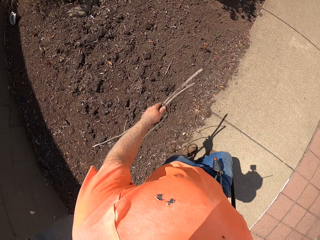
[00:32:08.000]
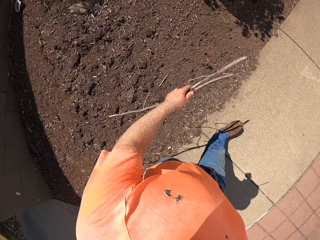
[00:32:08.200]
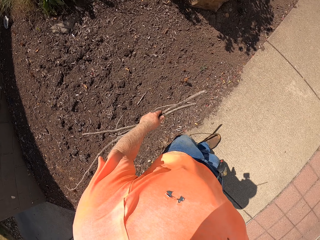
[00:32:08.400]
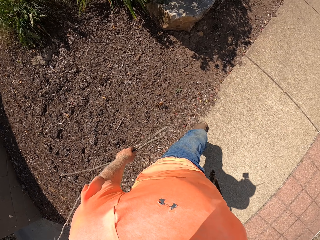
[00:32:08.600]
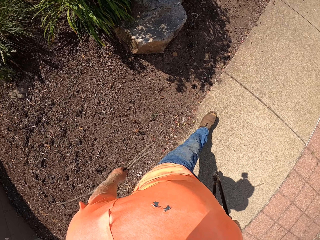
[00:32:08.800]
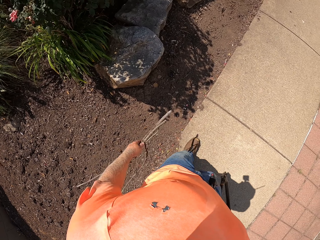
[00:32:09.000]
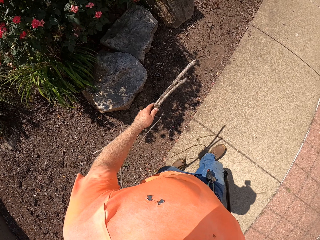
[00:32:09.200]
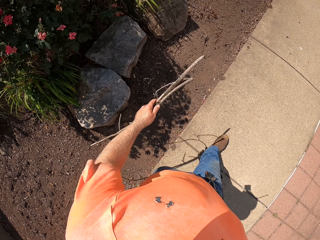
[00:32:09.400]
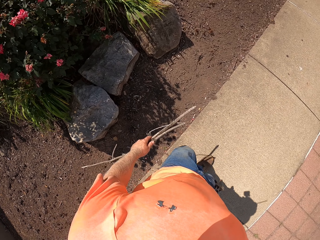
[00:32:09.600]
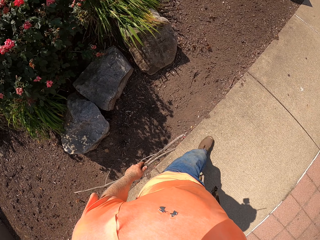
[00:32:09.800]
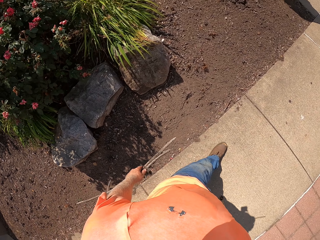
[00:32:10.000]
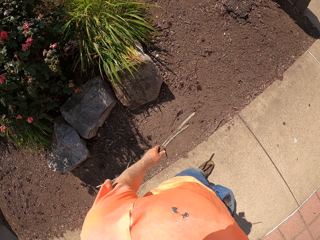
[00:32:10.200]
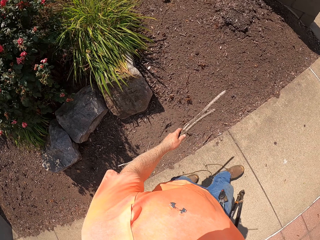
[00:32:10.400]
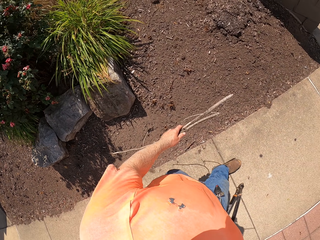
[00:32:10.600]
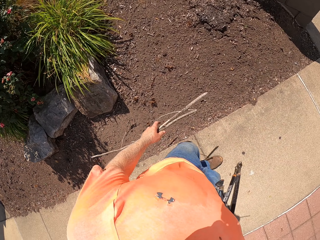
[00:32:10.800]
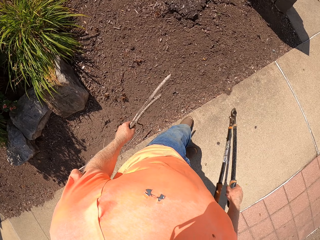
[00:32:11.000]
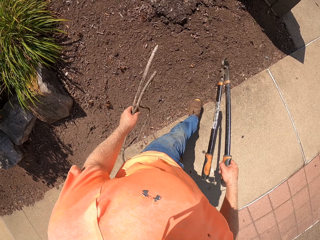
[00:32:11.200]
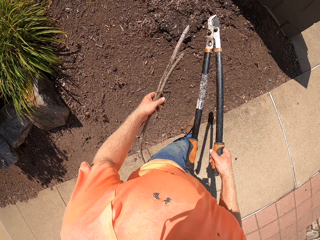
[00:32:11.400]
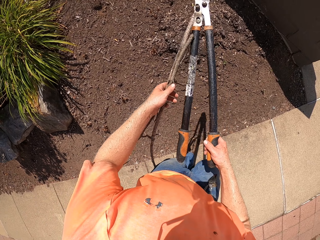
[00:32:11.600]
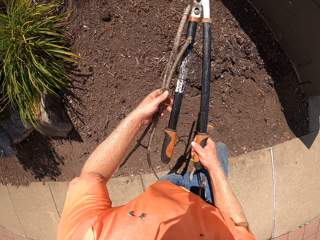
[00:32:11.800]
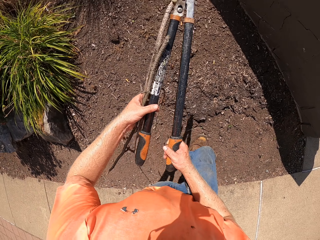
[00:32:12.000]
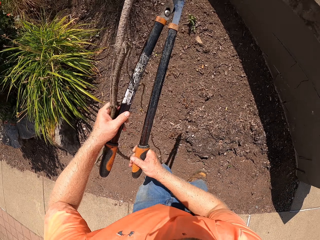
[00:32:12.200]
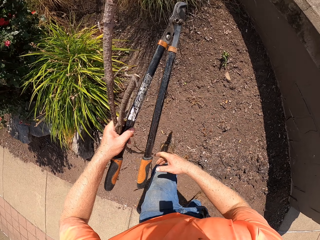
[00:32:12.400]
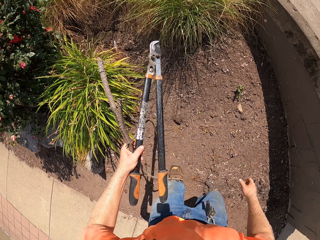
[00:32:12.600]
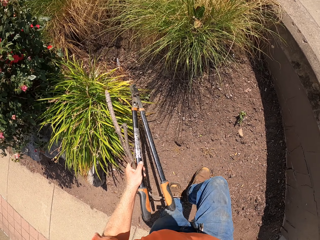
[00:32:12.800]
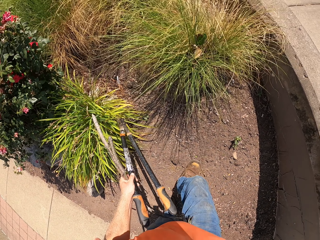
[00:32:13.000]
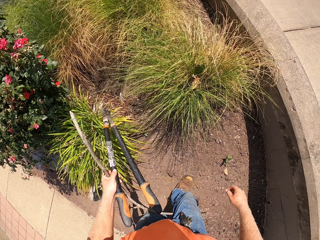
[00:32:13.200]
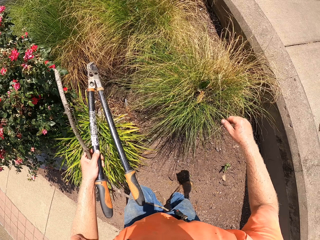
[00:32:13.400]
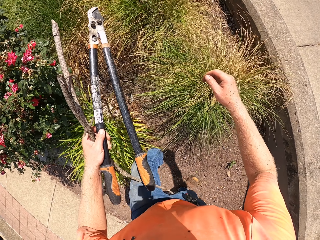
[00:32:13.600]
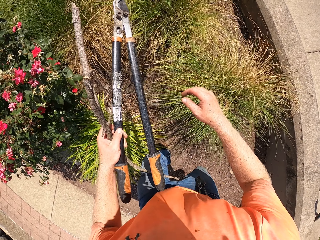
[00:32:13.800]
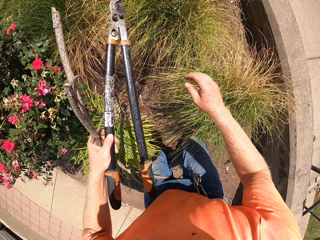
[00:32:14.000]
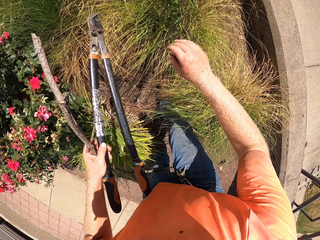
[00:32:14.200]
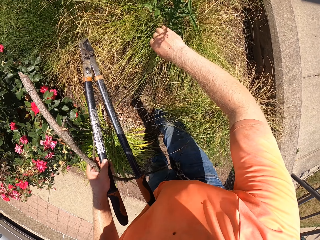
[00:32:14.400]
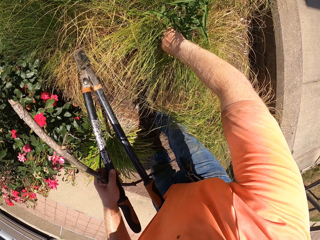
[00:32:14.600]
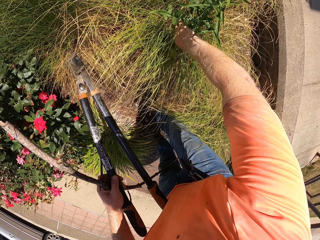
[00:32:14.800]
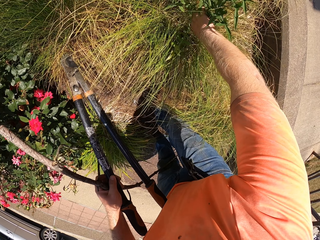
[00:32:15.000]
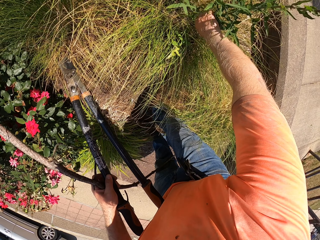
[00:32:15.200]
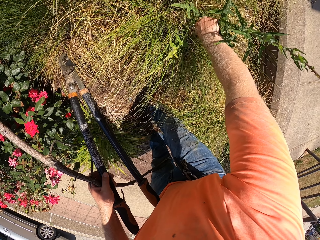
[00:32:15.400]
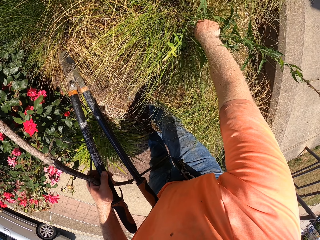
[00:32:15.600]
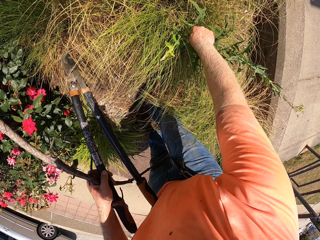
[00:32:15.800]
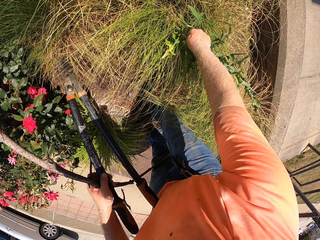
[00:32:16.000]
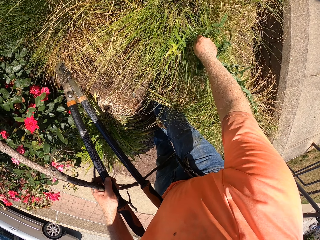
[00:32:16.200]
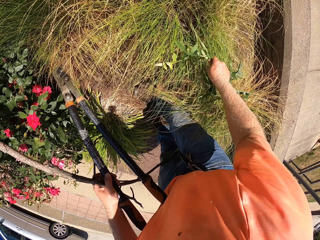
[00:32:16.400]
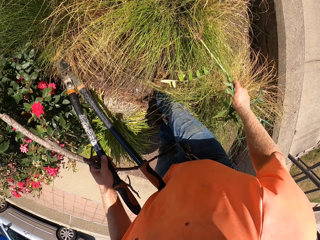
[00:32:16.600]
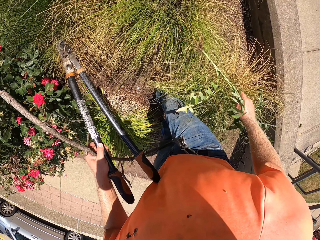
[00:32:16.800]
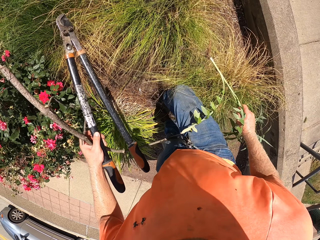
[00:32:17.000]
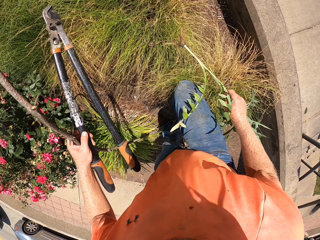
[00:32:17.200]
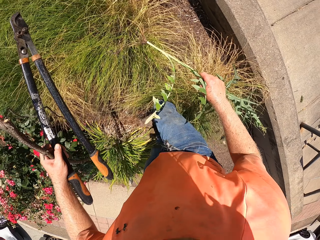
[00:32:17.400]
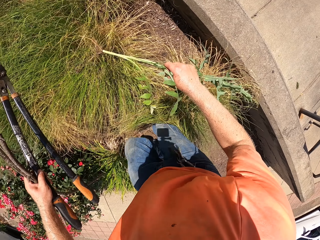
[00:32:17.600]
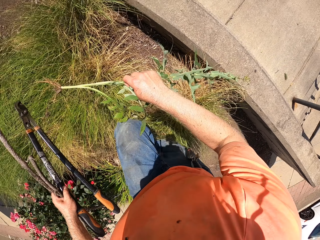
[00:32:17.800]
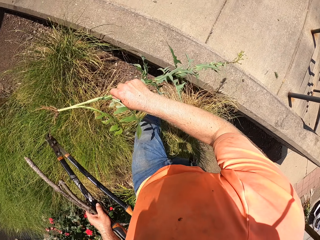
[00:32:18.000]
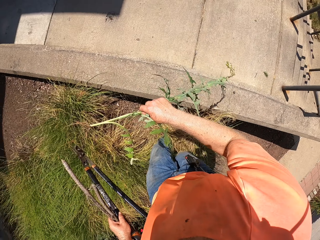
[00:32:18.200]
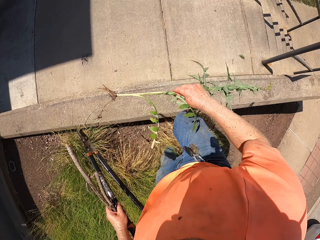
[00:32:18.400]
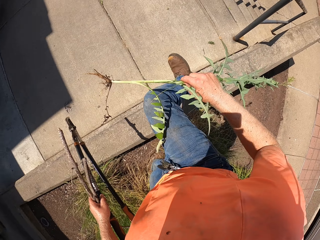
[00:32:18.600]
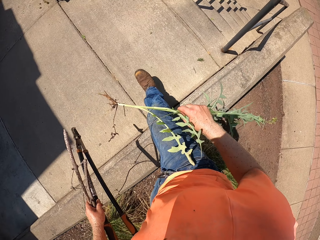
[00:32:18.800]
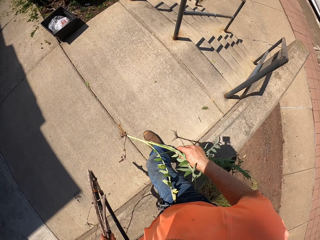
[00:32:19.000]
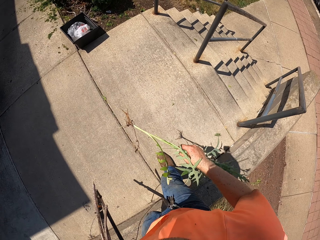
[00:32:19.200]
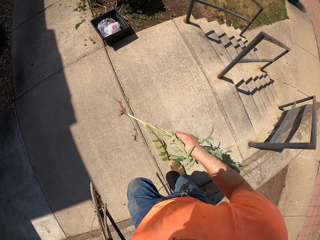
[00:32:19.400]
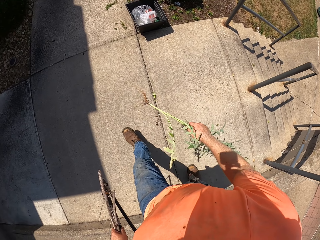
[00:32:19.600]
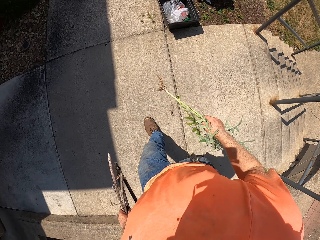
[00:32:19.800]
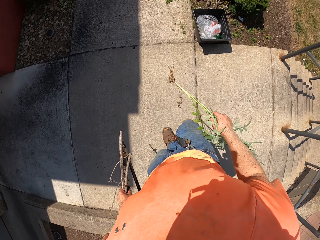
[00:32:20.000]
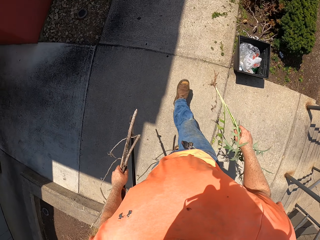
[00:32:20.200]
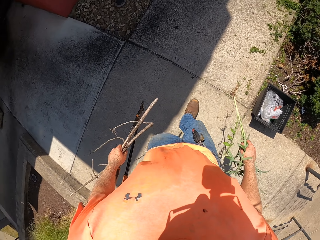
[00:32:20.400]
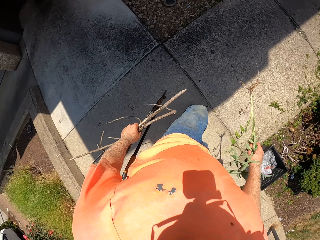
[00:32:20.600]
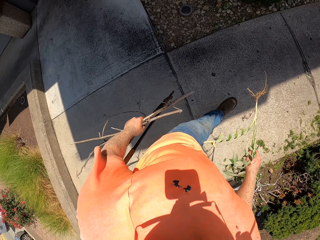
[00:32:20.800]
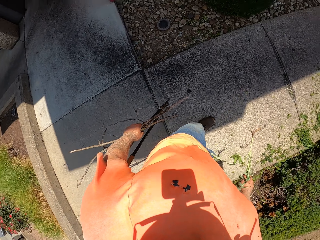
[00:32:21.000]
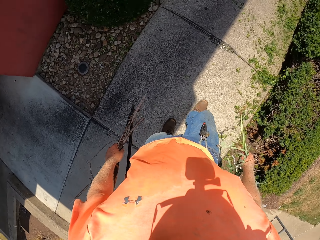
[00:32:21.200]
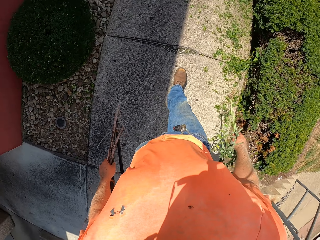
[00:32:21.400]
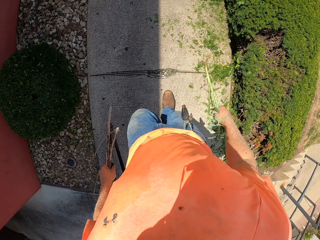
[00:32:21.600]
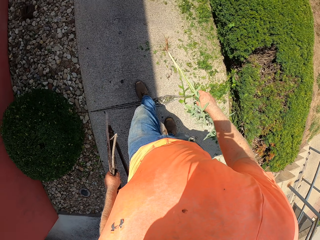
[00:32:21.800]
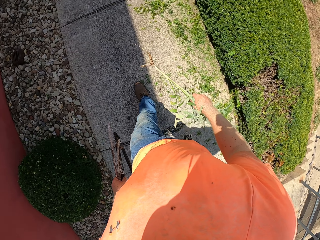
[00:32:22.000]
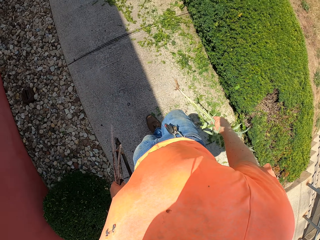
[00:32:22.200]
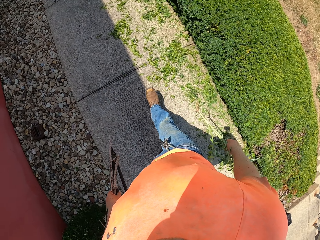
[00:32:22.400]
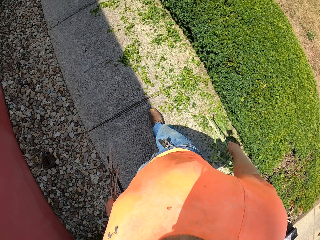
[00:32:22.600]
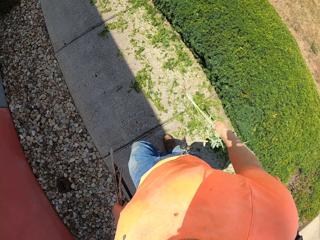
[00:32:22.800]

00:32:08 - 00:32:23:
The camera wearer walks into the garden. He uproots a lemon lily from the ground with his right hand. He walks on a walkway.

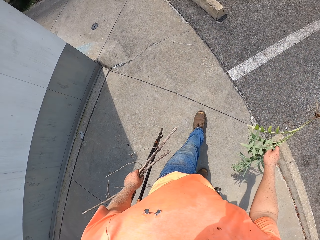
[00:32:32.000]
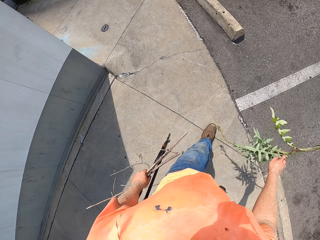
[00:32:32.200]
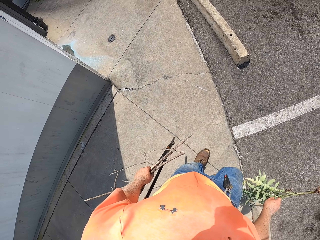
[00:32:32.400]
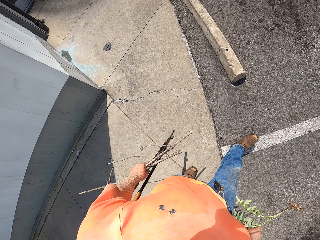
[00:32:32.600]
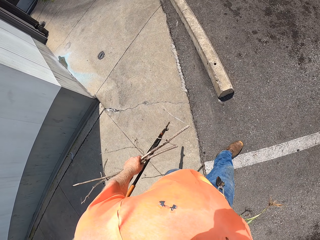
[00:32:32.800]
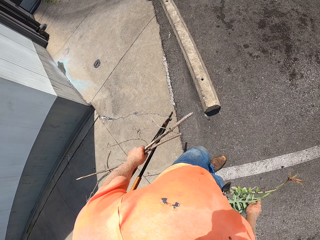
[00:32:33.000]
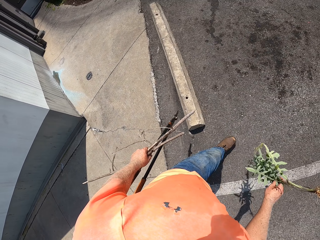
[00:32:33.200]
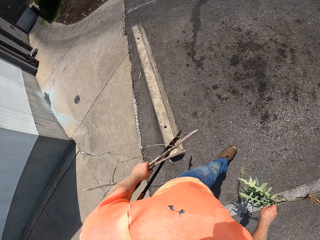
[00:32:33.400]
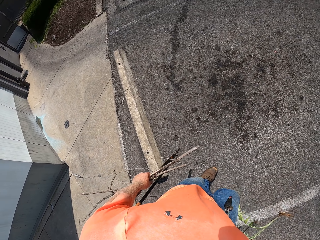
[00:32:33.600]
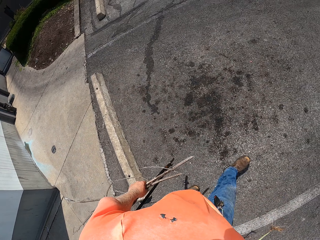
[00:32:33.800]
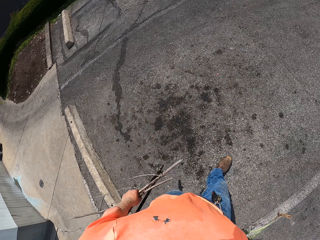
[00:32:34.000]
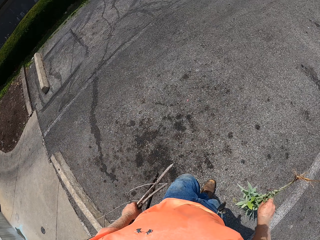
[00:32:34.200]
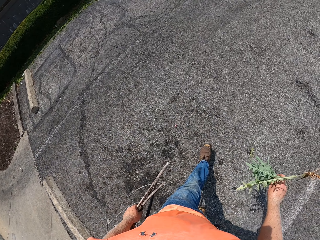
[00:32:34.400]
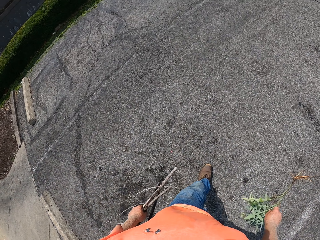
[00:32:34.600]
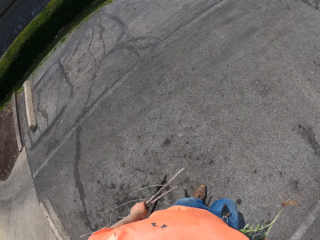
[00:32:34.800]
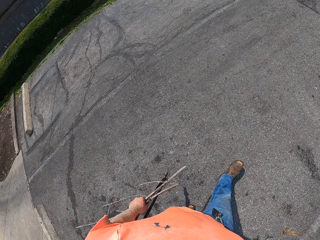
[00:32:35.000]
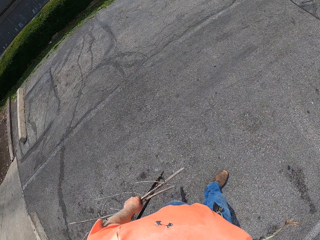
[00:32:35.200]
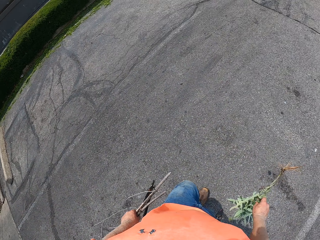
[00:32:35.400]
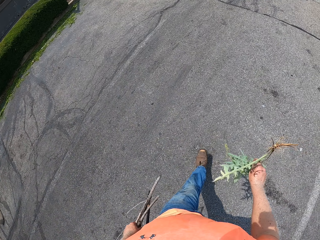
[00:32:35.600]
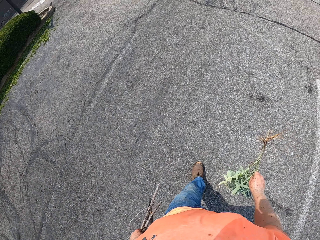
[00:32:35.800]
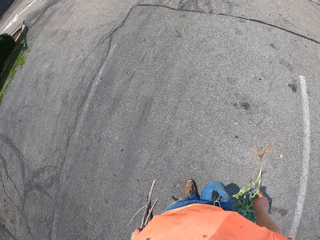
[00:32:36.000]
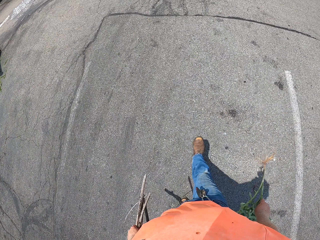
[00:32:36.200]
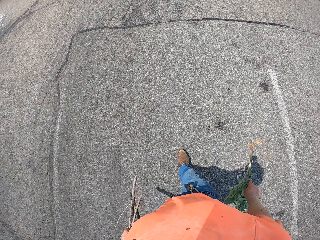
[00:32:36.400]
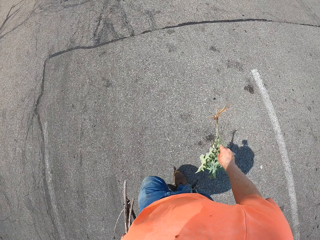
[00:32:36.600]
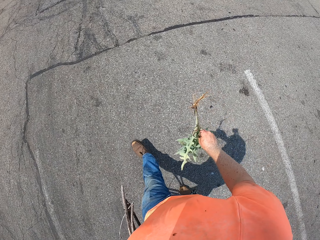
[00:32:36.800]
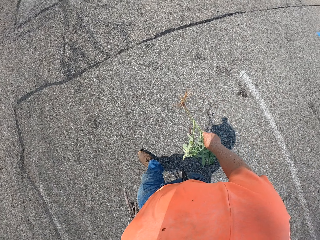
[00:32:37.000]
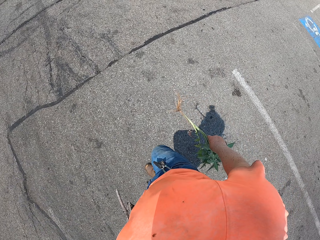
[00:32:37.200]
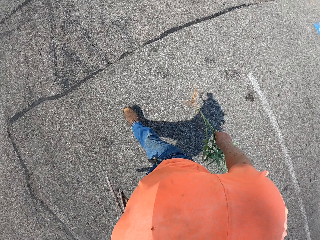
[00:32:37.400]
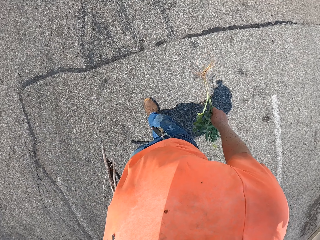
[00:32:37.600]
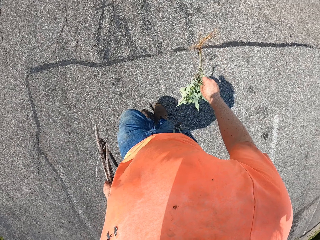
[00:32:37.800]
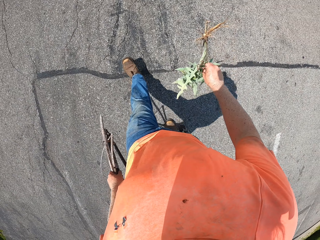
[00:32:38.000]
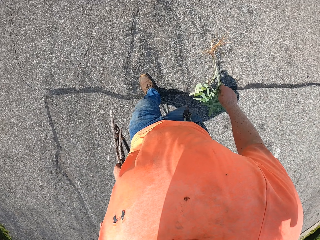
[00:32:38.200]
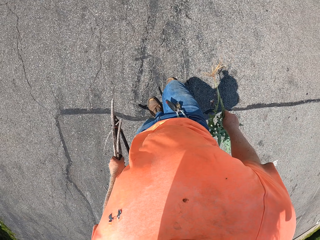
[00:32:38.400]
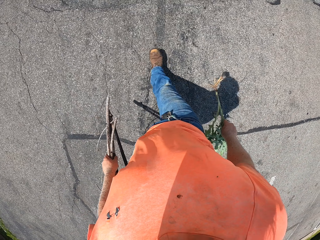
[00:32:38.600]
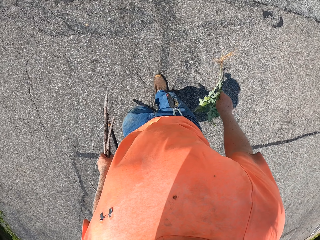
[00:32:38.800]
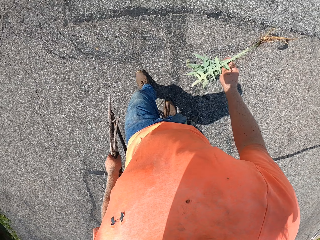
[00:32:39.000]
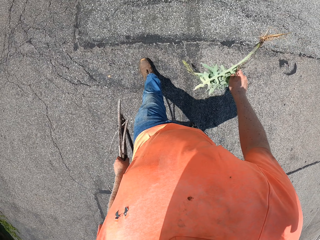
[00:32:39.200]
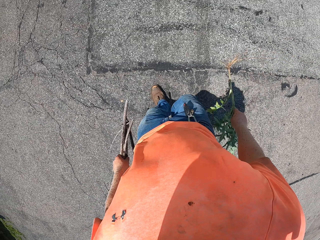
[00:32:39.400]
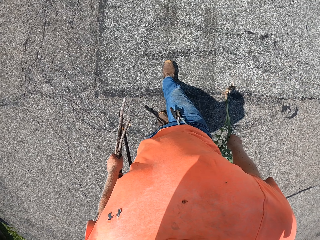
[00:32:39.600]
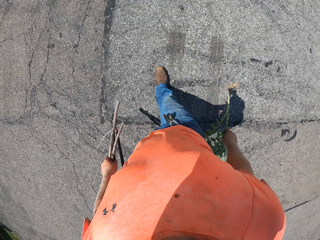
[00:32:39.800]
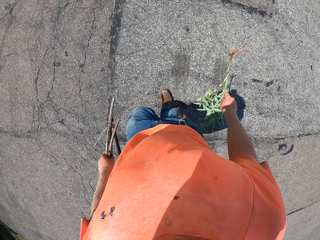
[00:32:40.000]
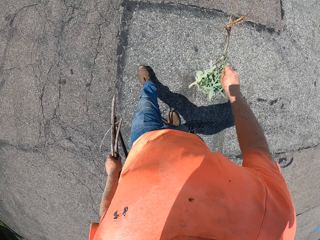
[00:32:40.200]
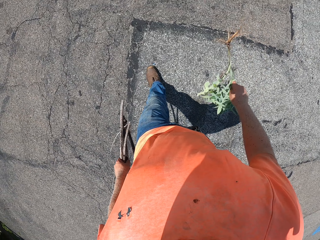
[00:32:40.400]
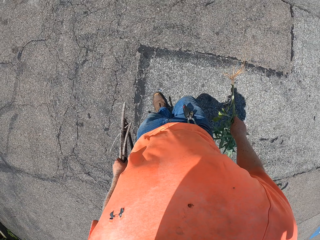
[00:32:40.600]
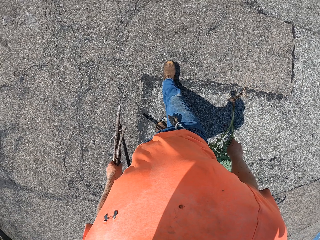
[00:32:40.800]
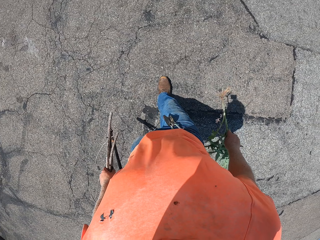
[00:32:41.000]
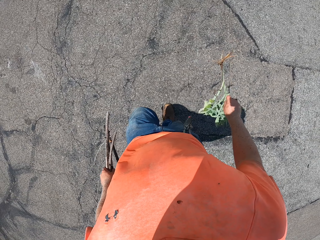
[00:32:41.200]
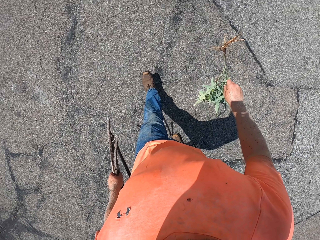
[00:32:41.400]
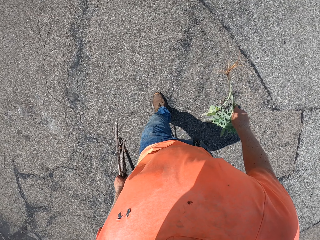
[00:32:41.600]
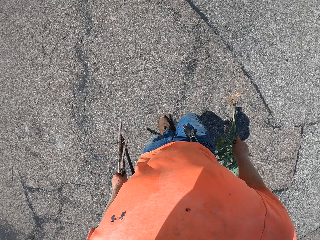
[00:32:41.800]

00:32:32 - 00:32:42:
The camera wearer walks on the driveway.
